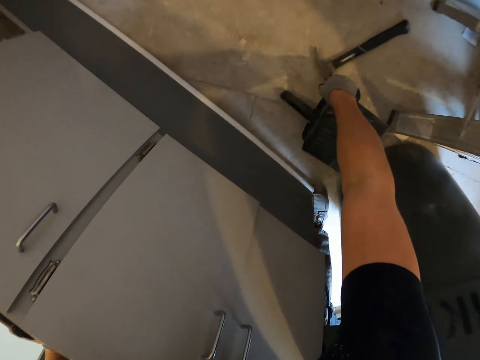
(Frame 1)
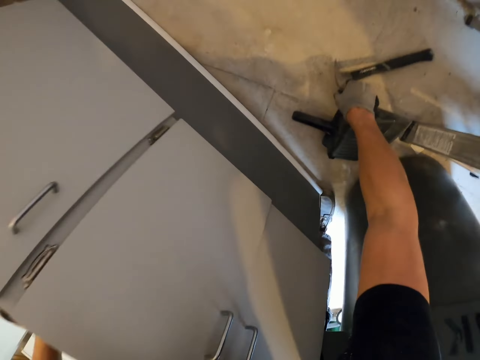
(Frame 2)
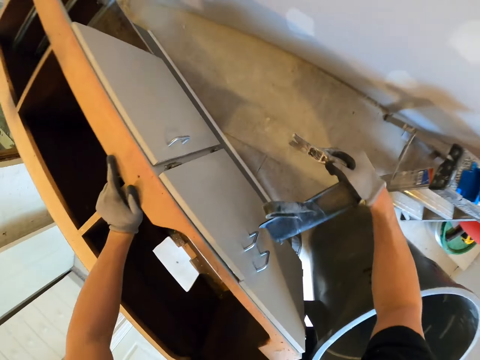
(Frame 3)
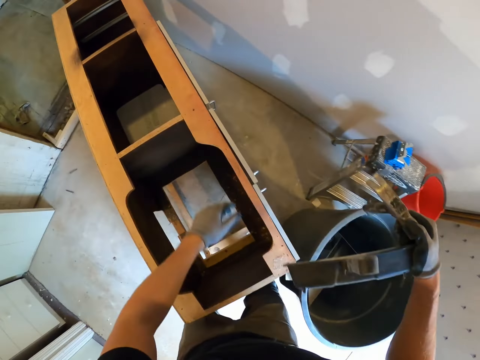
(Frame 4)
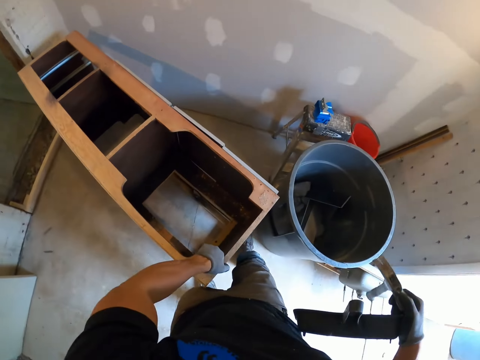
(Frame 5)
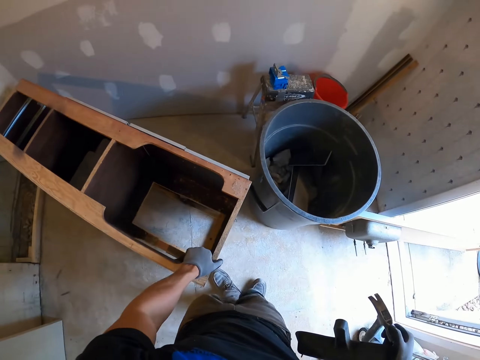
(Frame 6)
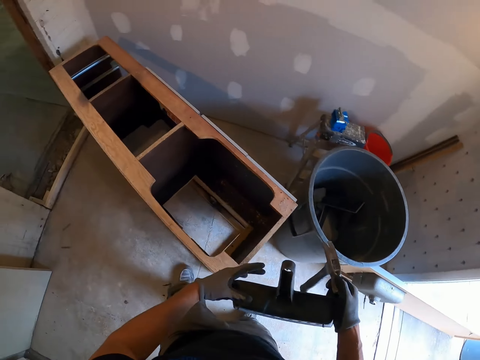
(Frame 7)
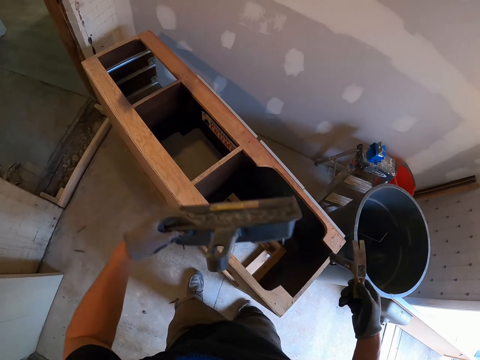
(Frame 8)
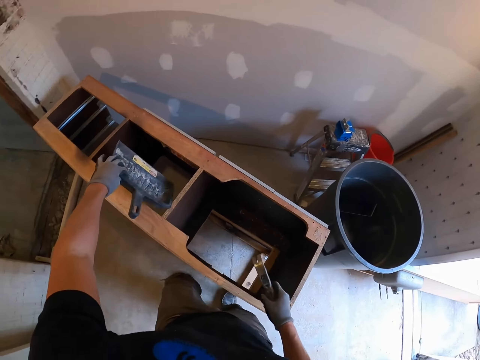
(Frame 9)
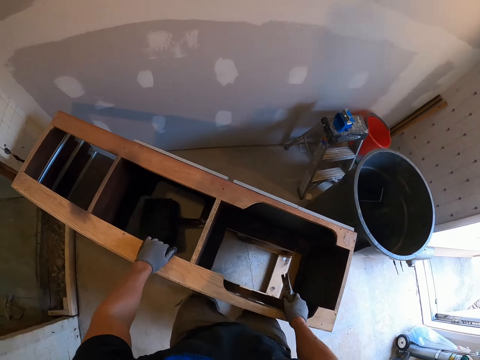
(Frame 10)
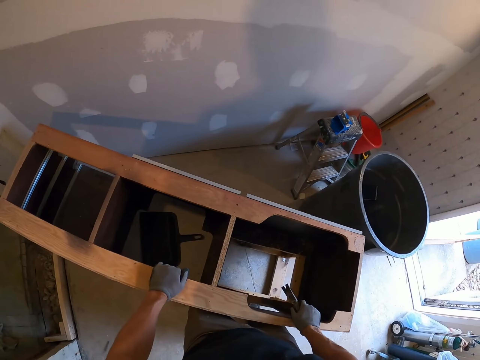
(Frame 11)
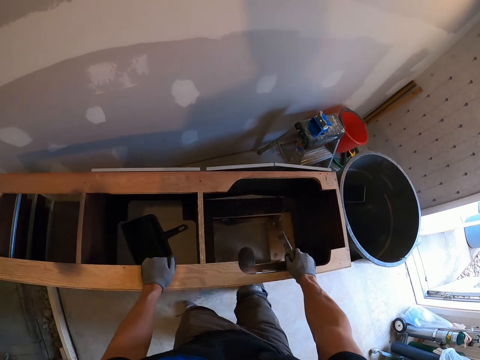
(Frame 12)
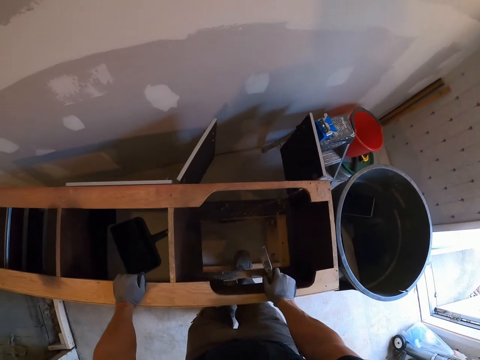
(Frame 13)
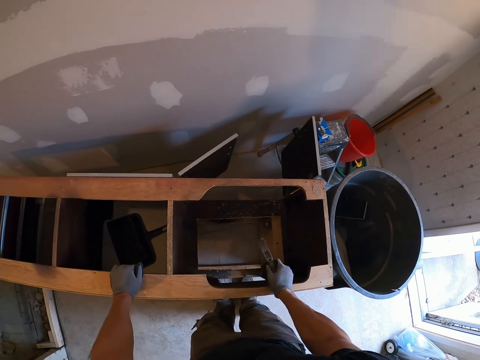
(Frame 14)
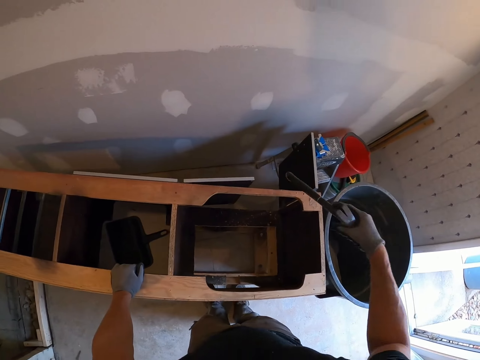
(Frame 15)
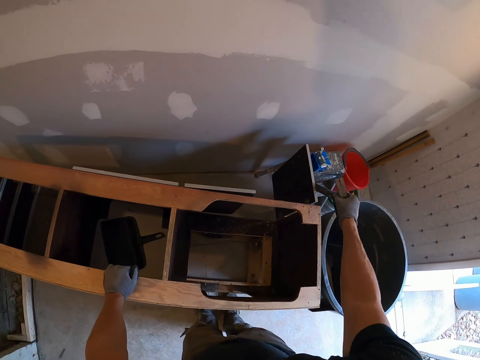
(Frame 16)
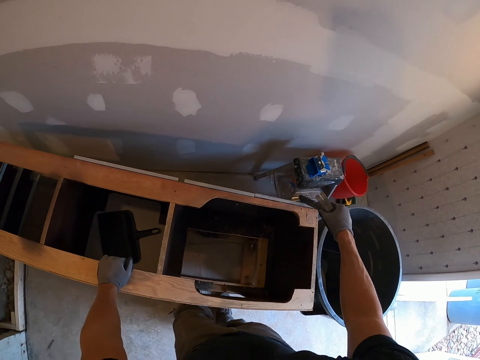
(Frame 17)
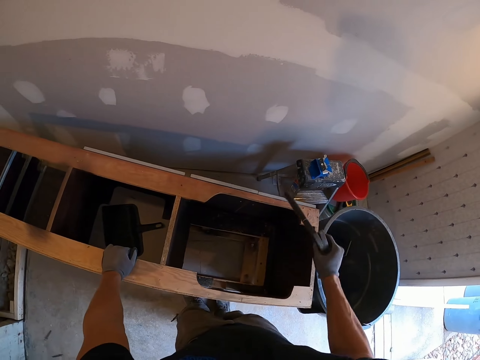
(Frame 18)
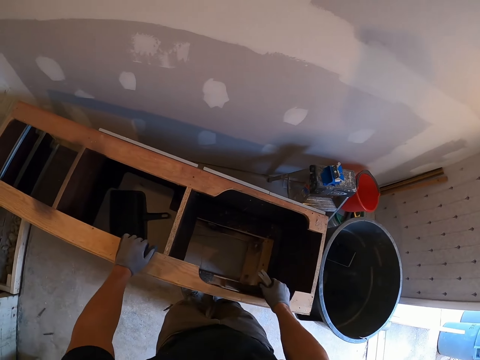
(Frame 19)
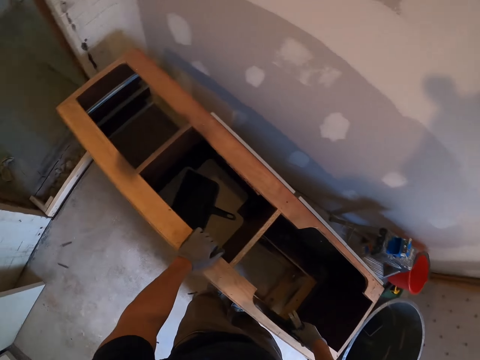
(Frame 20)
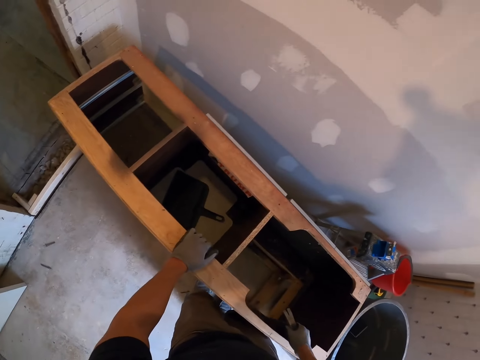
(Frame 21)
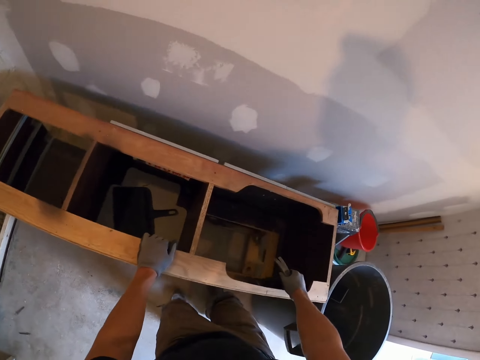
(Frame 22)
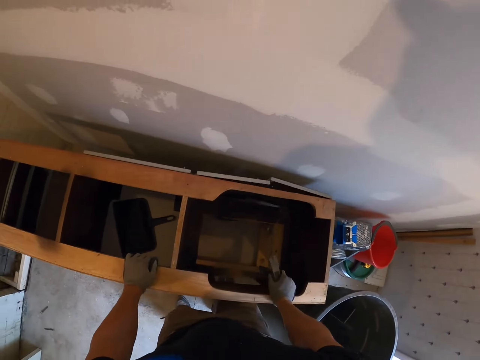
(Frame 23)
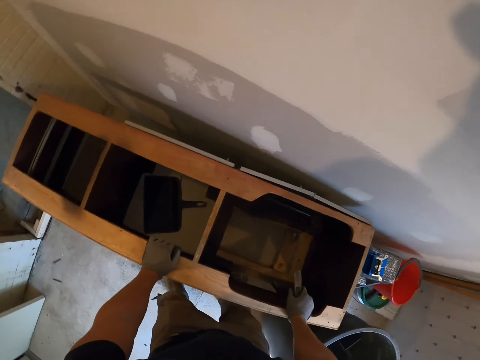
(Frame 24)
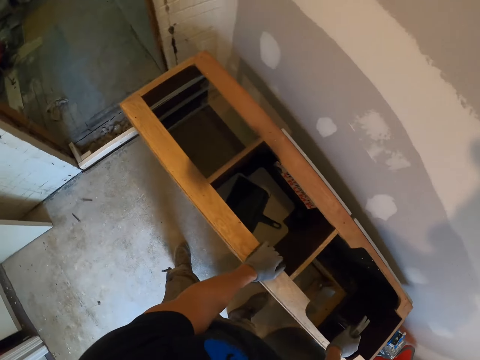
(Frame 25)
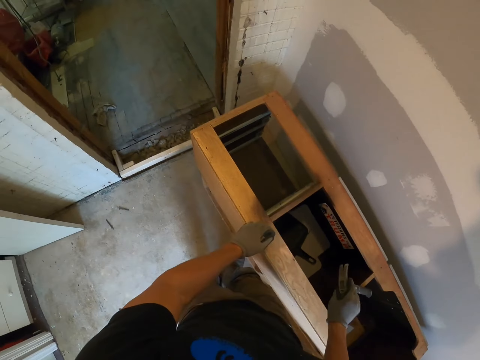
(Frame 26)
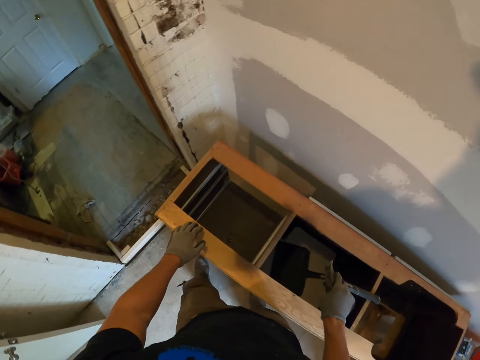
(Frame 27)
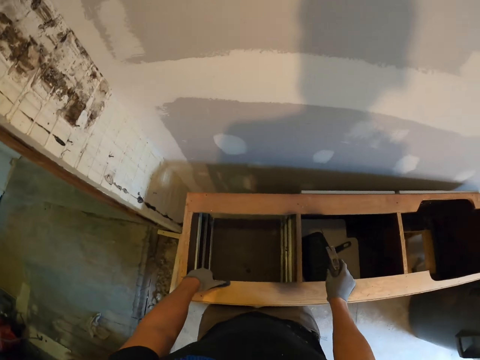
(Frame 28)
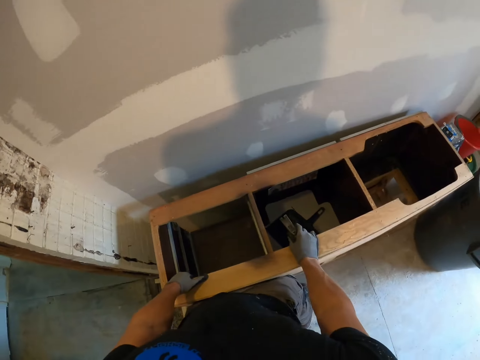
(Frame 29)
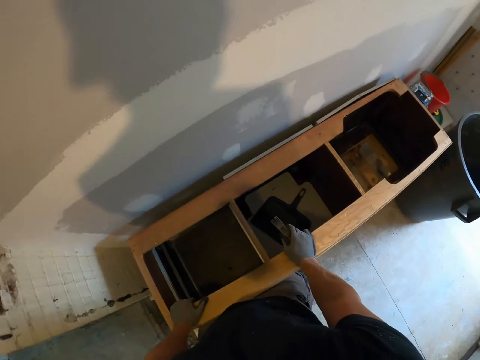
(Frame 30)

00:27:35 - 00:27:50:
The camera wearer puts the plastic dirt collector and the hammer in the cardboard. They pick up the hammer. They drop the dustpan in the cupboard. They drag the cupboard on the floor. They close the cupboard door. They drag the cupboard on the floor. They push the cardboard aside.

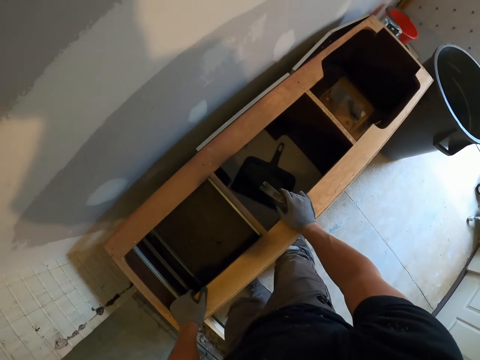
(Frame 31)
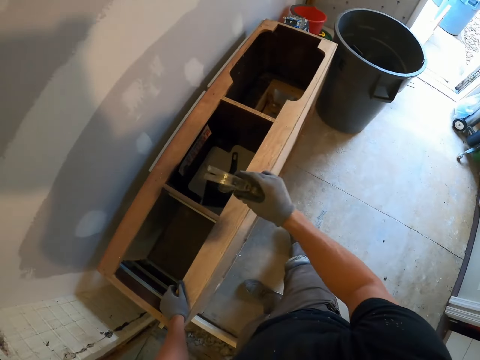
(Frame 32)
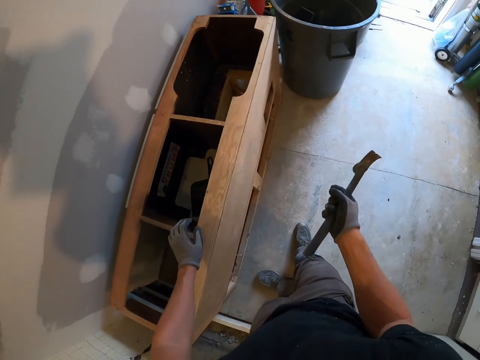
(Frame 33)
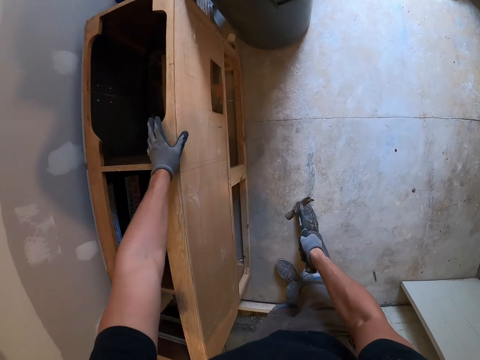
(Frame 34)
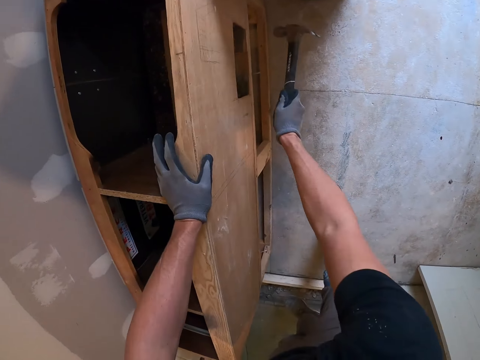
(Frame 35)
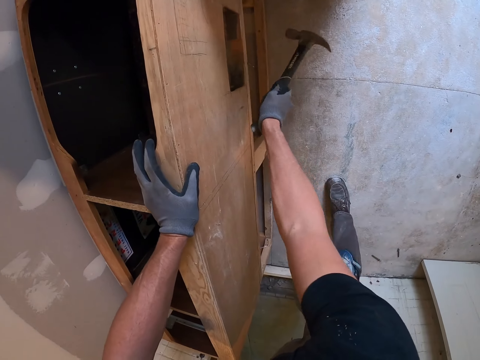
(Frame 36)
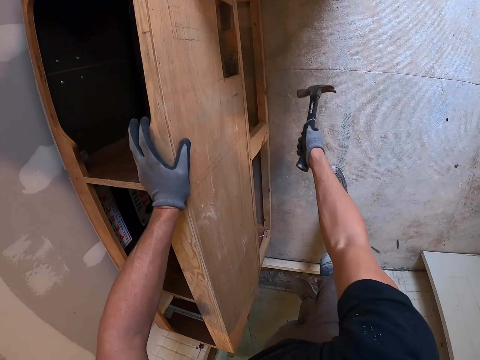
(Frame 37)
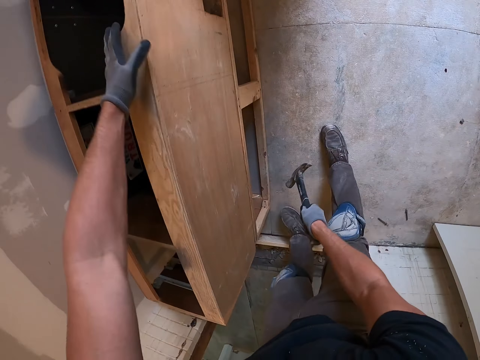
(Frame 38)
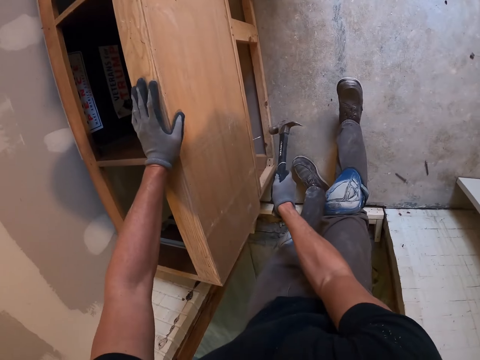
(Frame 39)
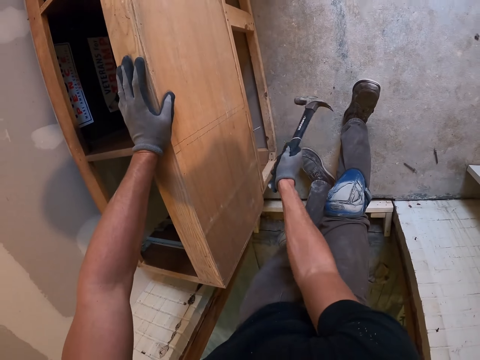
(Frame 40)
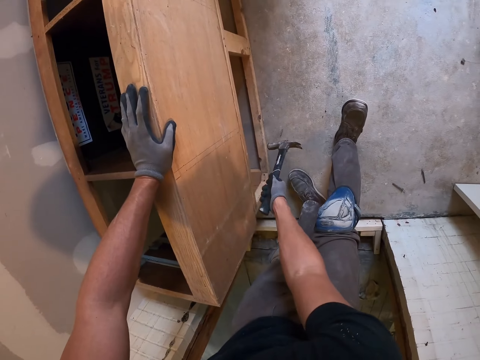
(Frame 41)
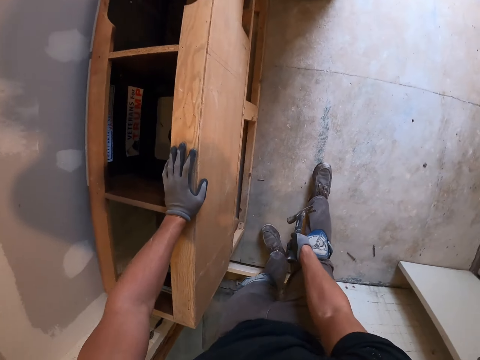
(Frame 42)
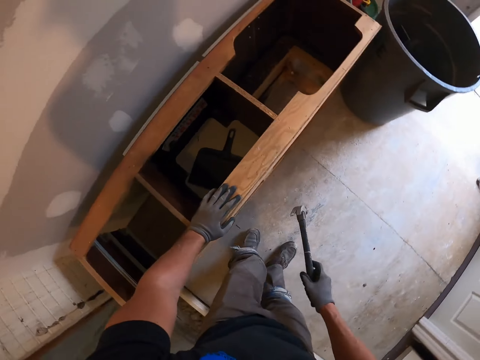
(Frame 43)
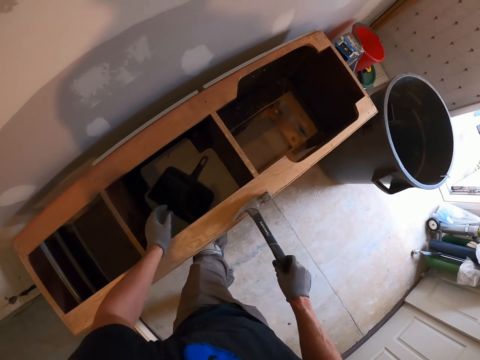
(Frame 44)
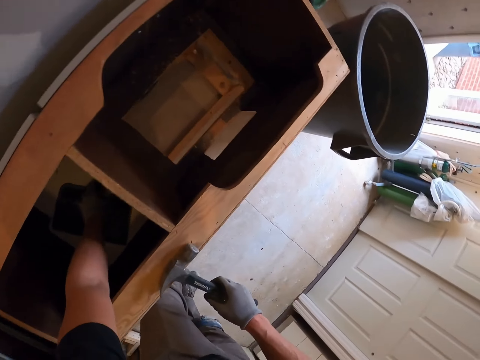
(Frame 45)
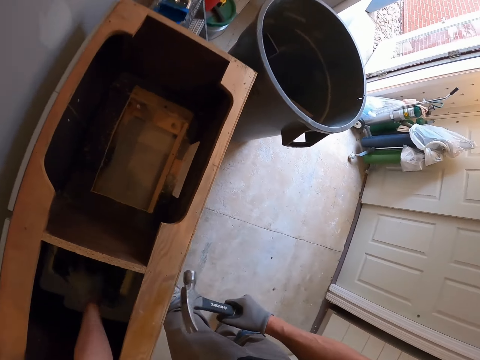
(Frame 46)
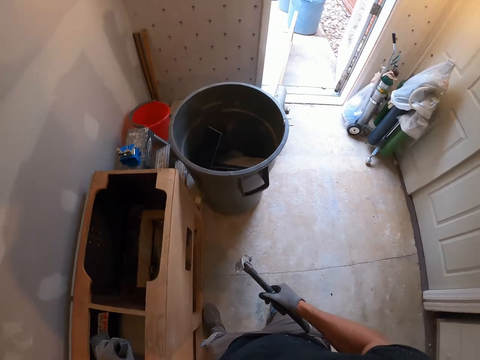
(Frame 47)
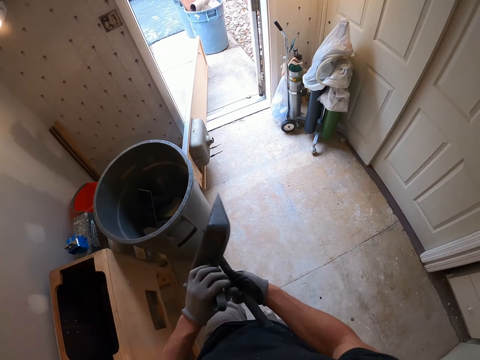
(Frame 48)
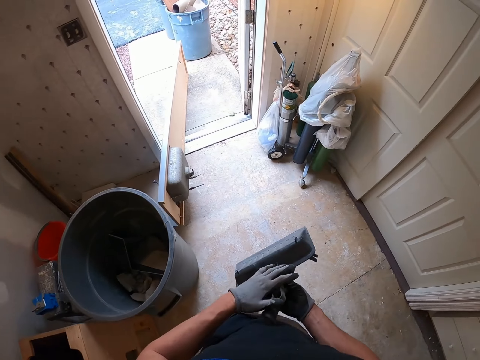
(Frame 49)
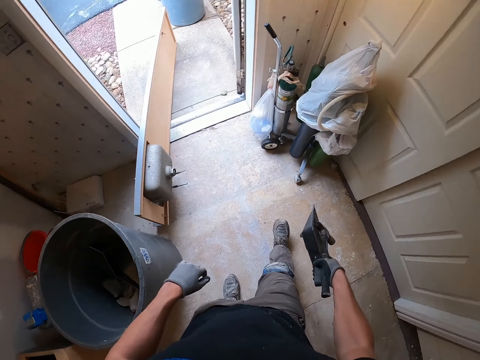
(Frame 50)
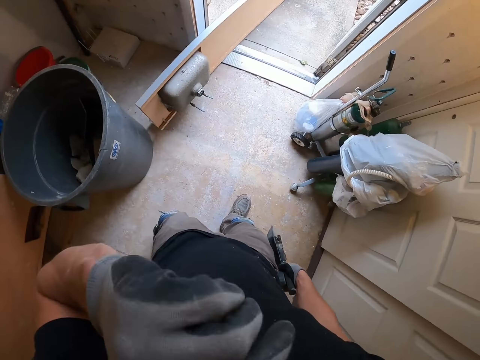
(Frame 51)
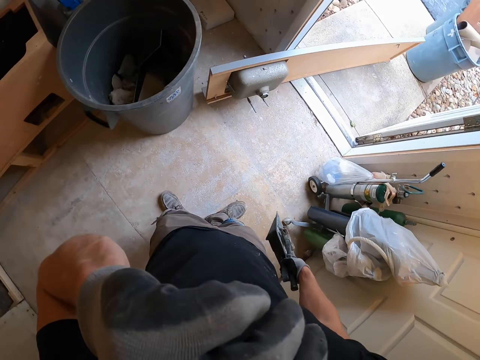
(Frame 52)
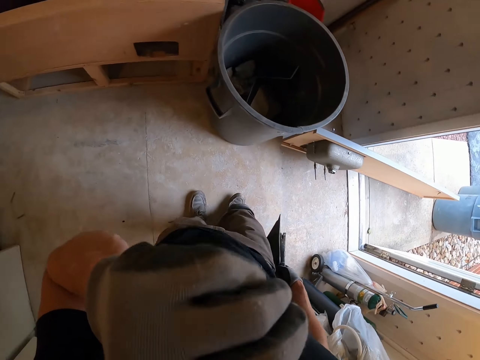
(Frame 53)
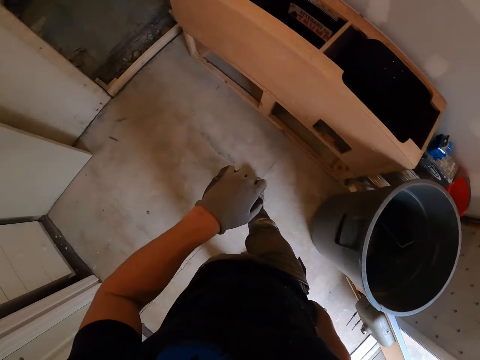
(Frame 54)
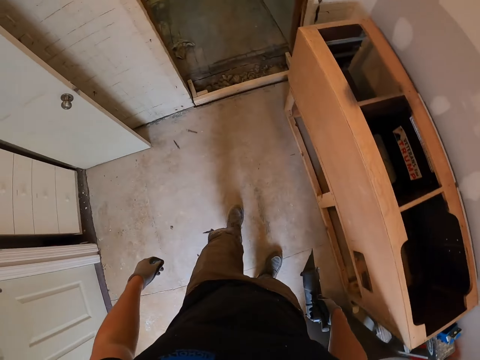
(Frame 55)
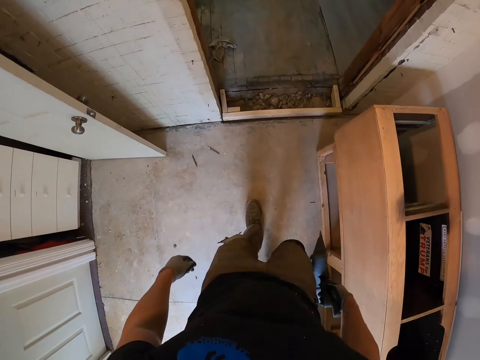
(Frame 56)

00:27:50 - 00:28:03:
The camera wearer hammers a nail in the cupboard using the hammer. They pick up the dustpan. They walk around.
